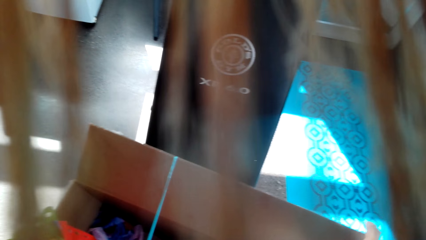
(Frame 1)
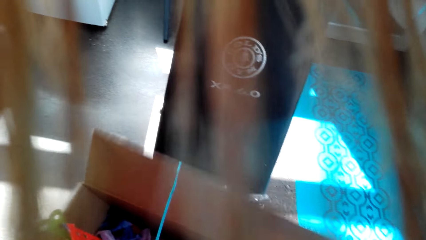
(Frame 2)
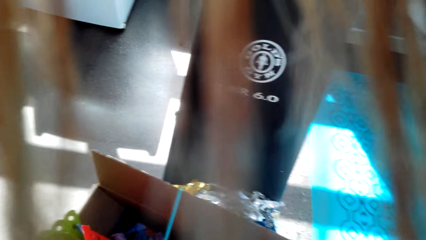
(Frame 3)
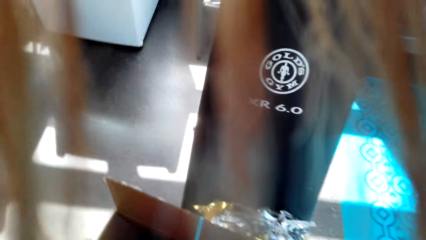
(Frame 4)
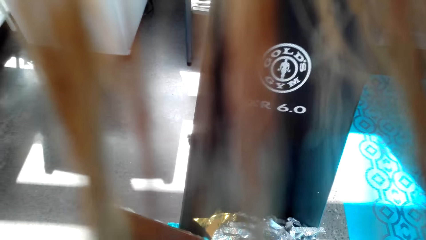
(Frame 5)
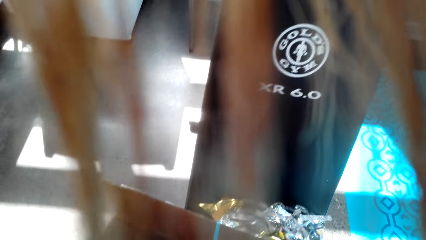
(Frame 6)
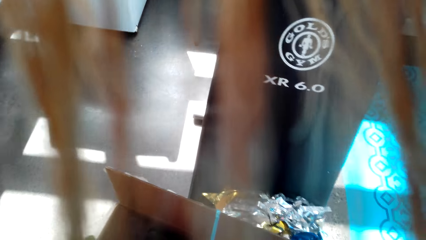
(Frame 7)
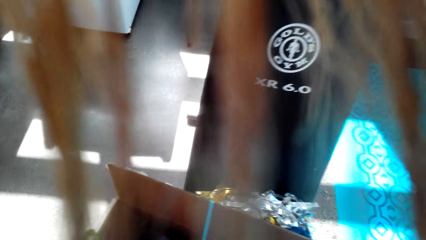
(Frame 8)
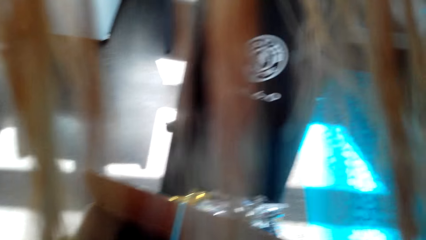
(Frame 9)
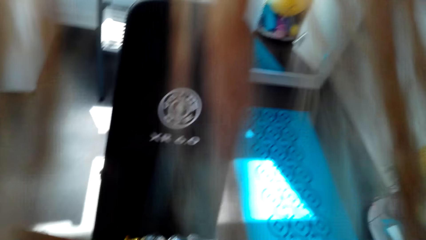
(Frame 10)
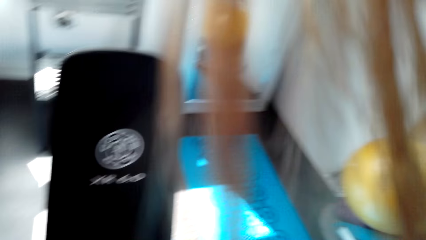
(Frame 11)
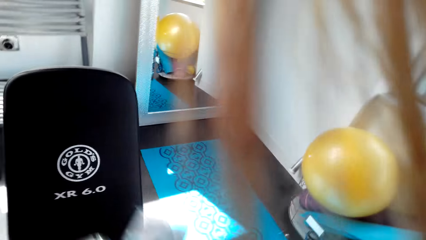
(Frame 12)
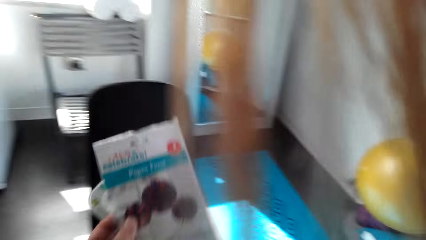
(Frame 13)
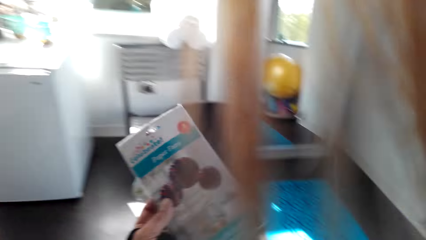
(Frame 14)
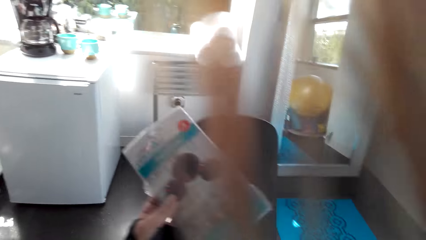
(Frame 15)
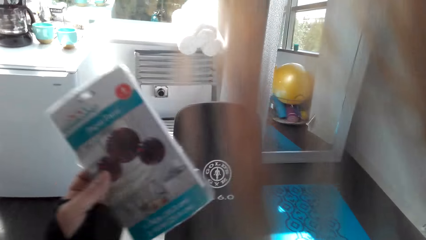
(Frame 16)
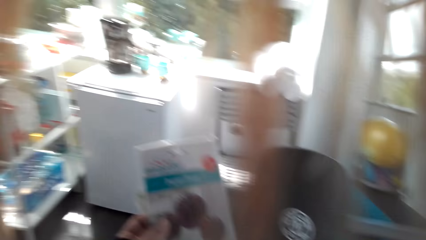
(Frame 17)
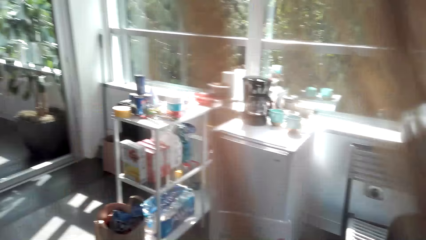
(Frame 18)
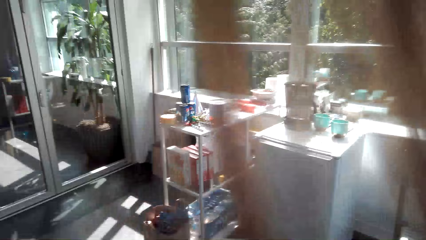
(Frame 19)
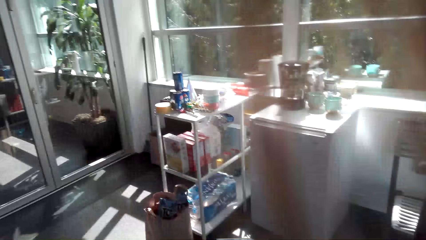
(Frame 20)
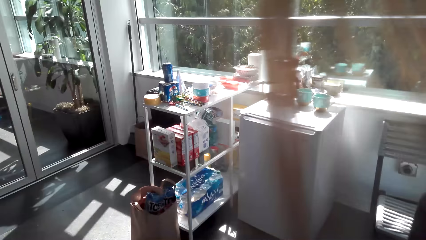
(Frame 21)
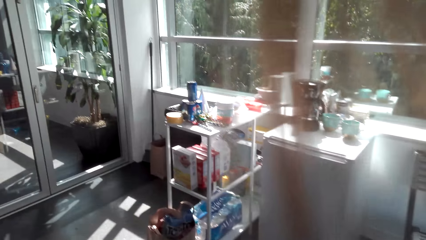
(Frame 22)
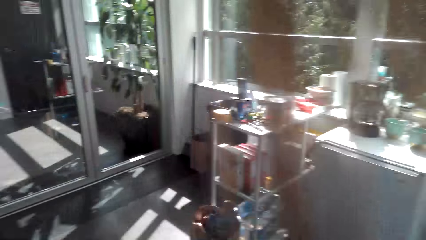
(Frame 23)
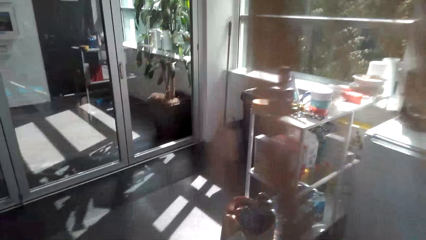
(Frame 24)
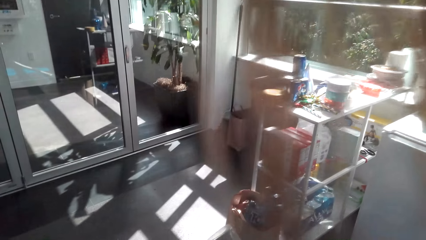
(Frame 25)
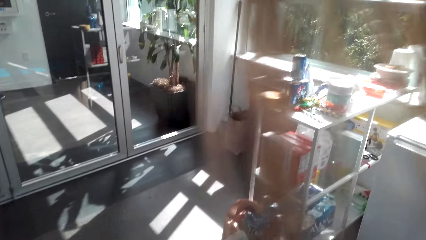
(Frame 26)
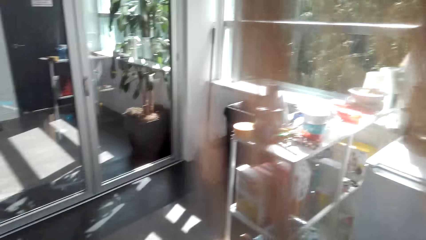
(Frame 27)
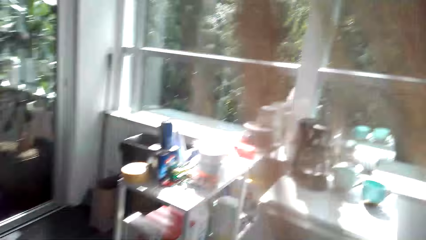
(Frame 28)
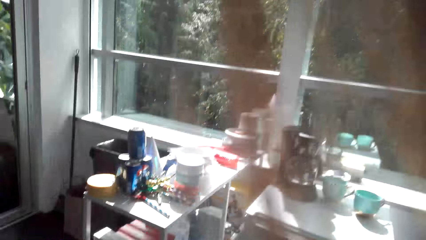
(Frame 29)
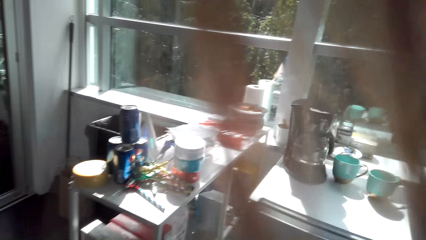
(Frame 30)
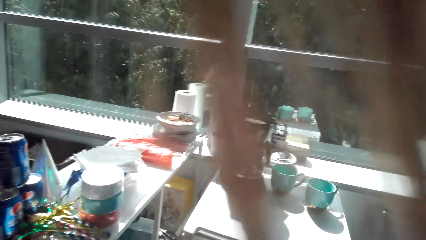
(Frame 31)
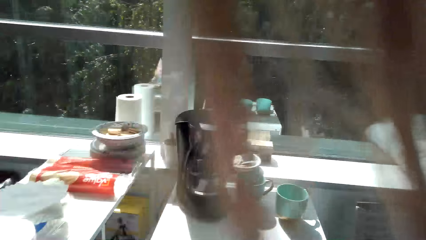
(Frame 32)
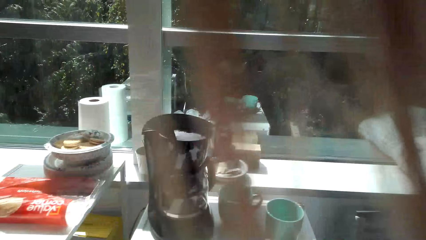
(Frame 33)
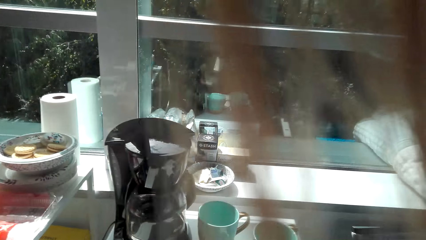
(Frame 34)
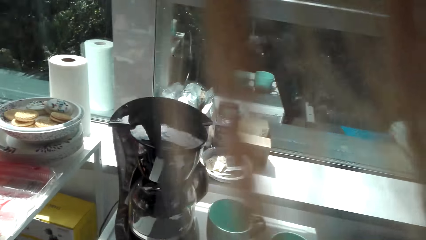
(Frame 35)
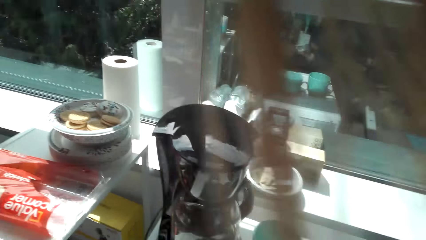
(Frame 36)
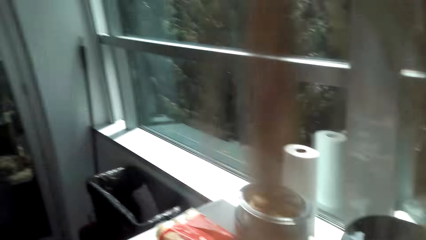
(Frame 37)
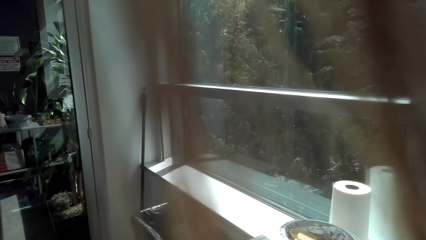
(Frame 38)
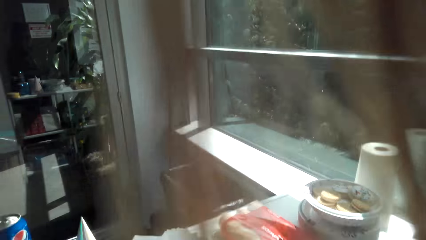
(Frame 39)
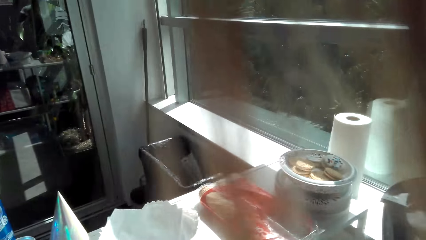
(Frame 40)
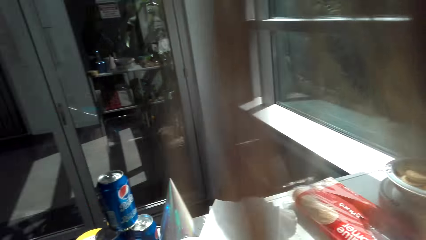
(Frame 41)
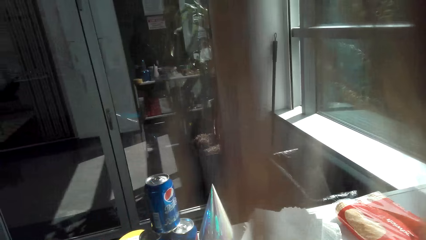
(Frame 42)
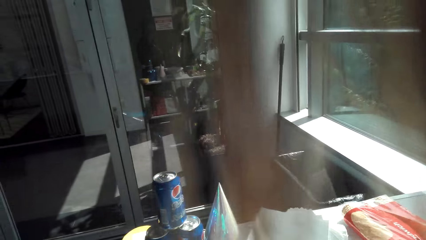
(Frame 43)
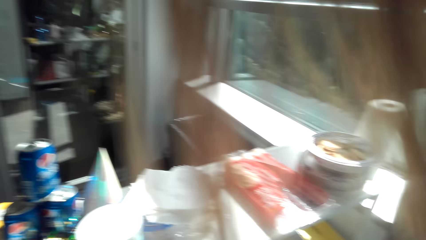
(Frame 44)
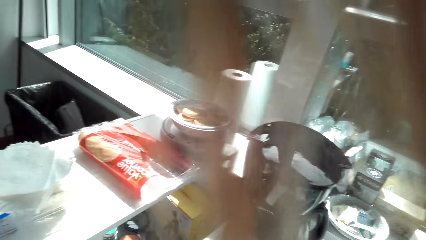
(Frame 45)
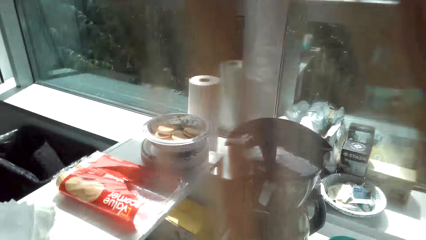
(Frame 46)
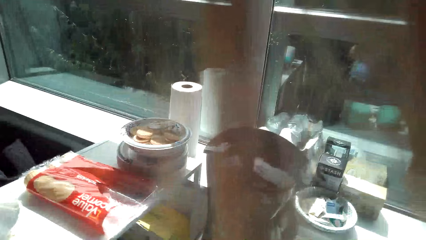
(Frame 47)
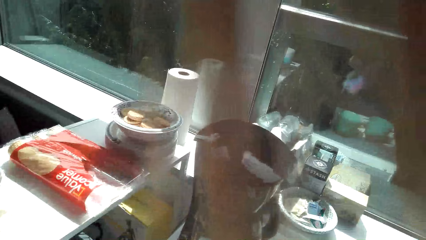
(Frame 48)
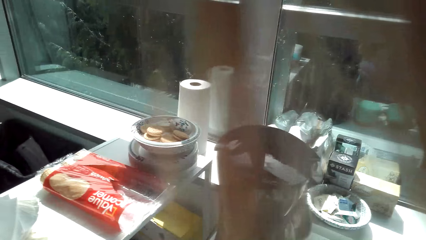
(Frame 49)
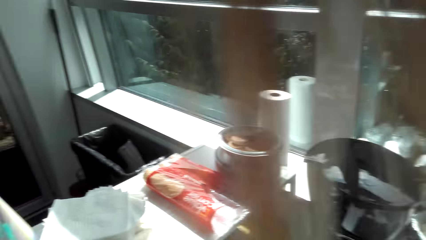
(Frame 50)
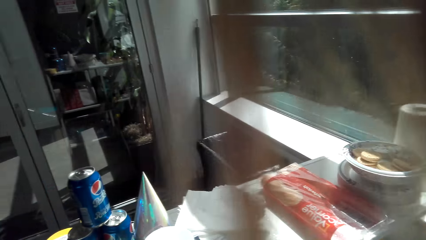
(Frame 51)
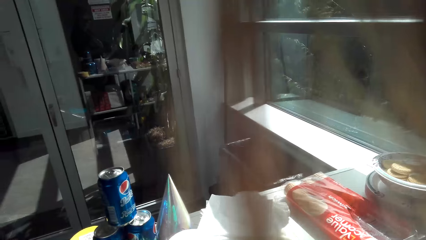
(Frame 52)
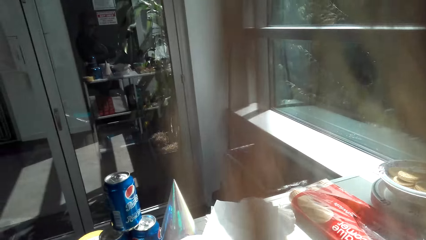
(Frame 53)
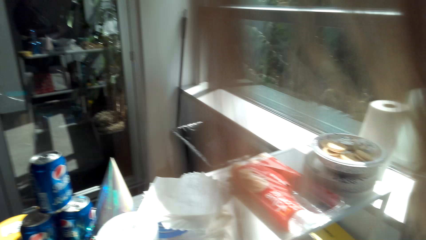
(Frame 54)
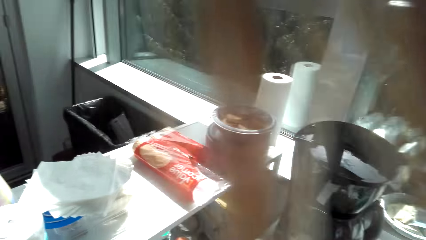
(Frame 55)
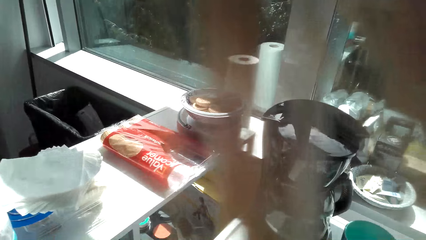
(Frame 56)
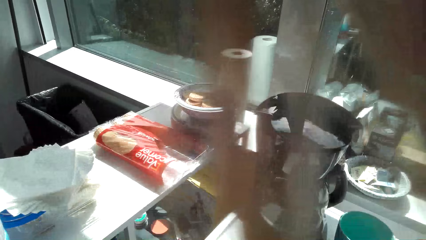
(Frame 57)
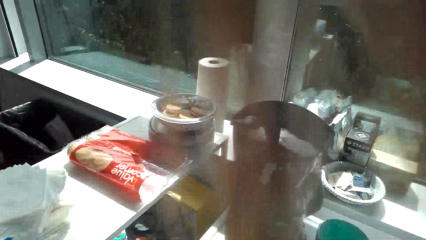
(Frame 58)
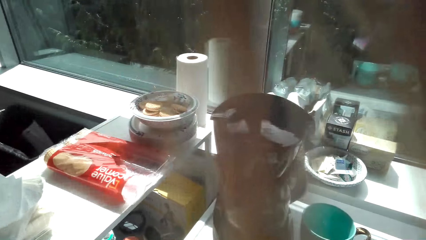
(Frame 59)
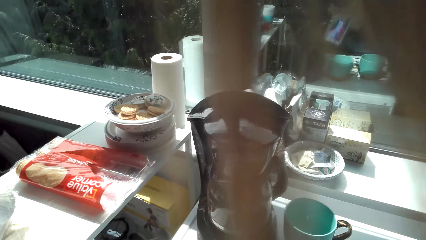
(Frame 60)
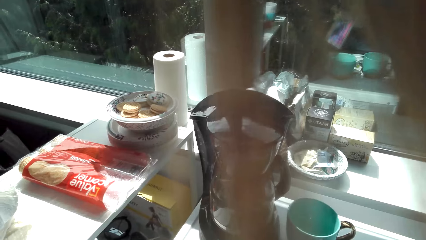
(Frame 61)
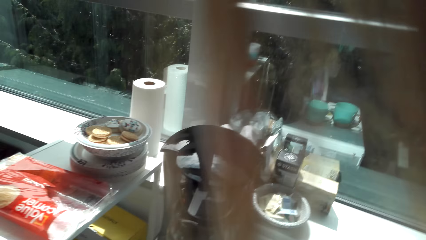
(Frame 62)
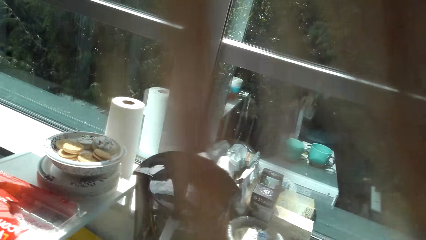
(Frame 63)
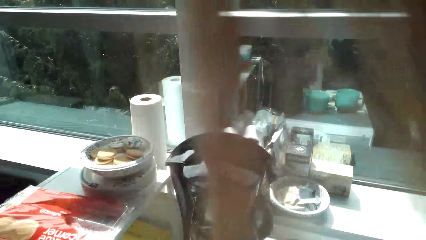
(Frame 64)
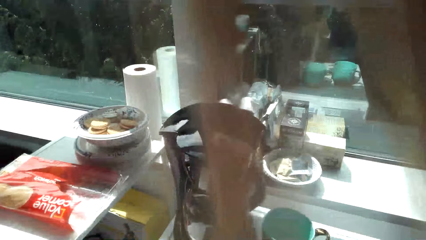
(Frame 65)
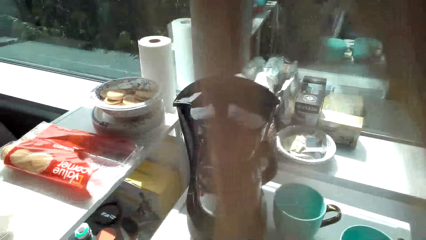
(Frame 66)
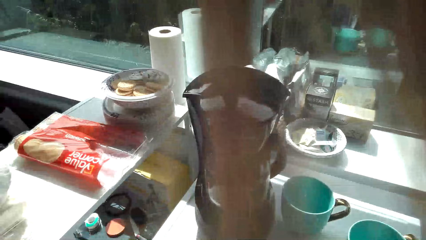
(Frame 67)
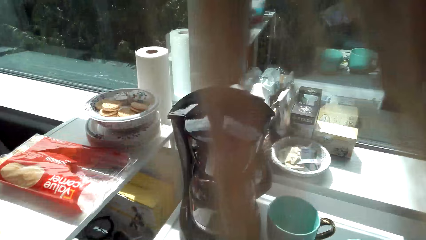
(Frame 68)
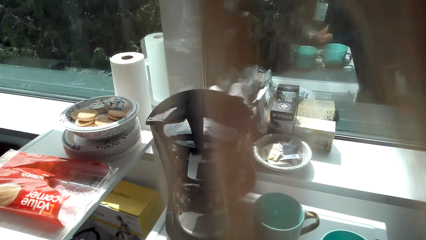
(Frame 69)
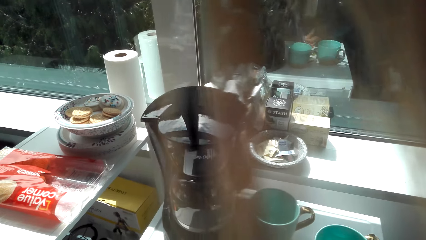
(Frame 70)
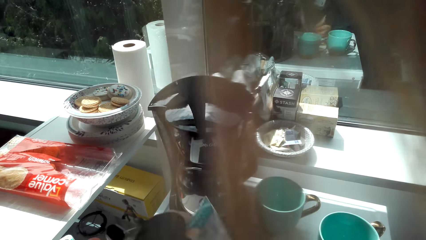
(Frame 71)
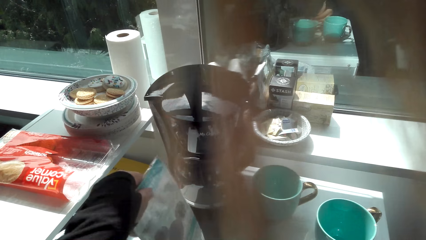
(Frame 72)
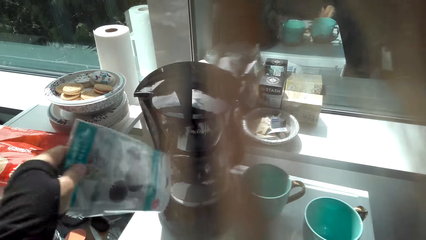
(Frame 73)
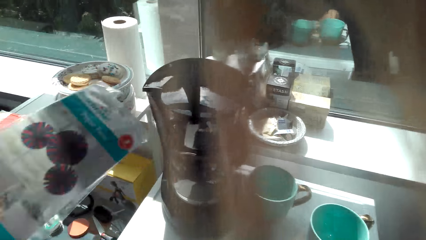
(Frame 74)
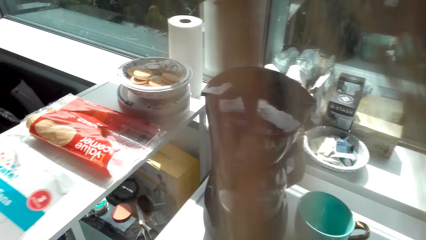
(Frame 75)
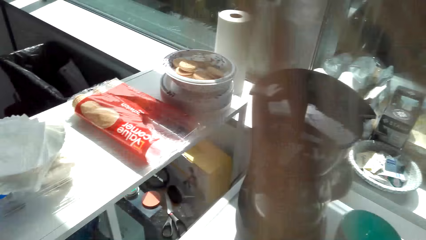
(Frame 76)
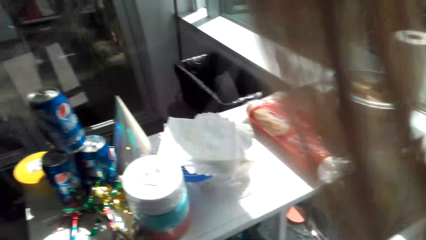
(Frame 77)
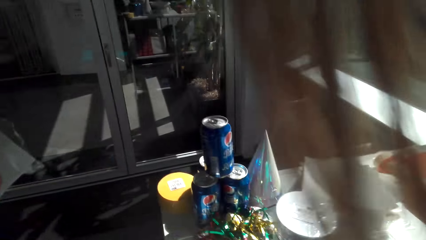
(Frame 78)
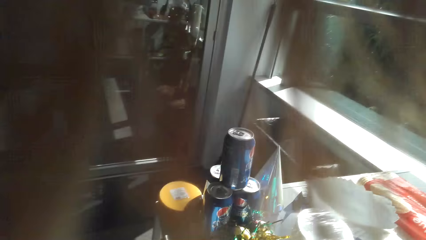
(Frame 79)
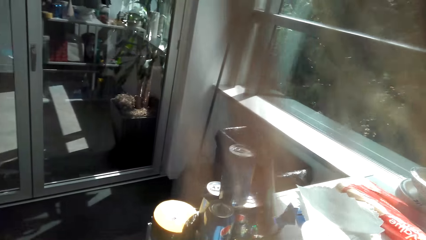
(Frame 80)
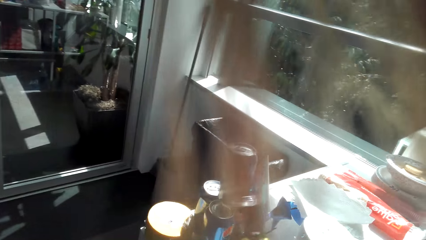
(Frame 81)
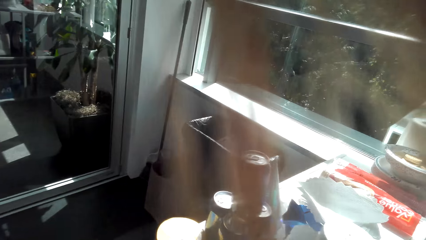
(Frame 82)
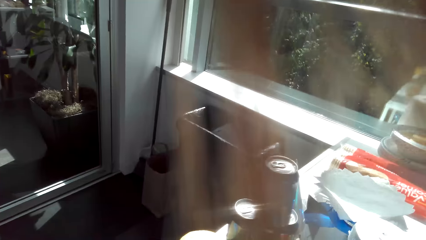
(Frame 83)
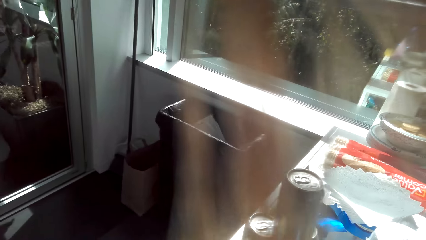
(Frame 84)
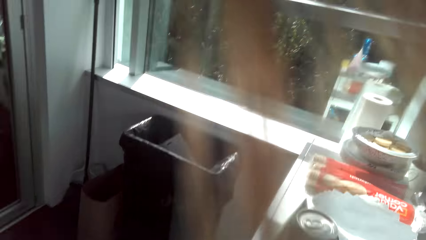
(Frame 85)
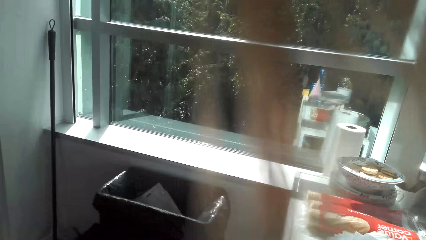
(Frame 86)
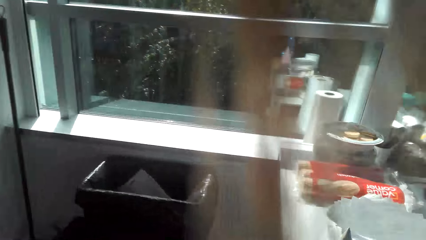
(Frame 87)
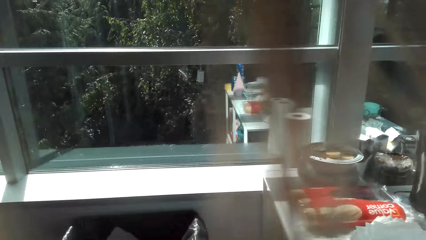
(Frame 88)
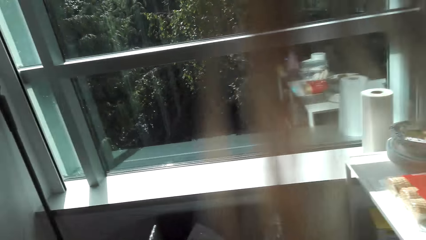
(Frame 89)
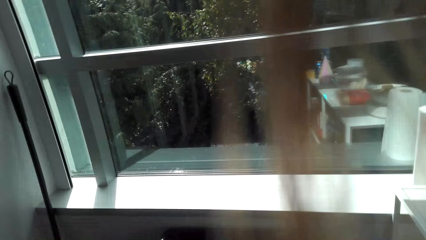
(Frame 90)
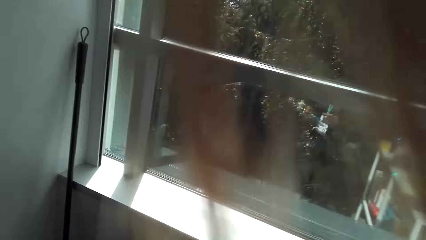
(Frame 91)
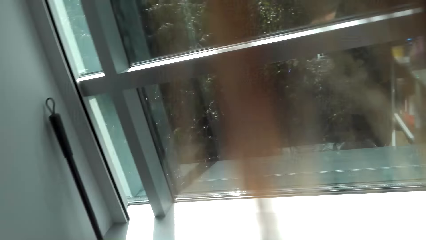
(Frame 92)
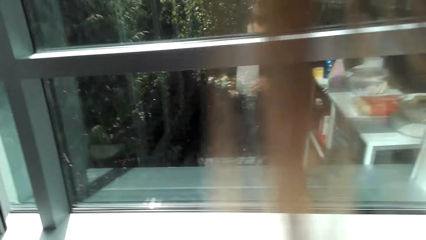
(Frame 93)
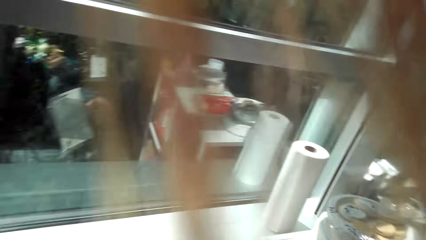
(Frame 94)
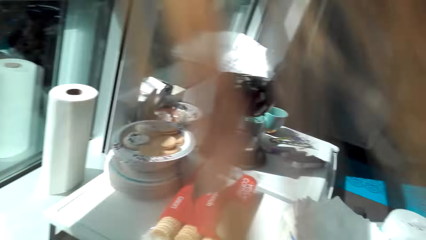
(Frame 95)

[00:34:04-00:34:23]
The camera wearer walks around. They look around. They walk around.
